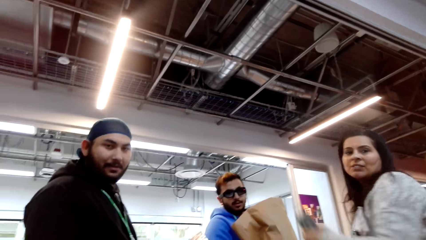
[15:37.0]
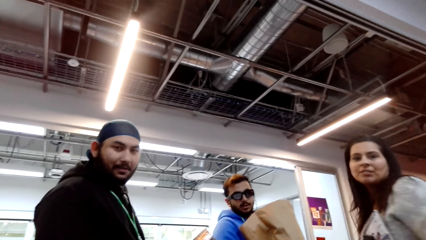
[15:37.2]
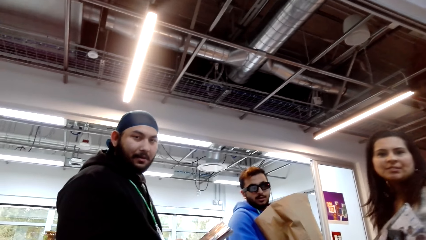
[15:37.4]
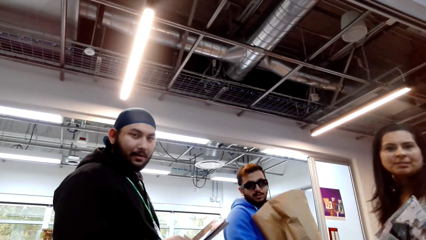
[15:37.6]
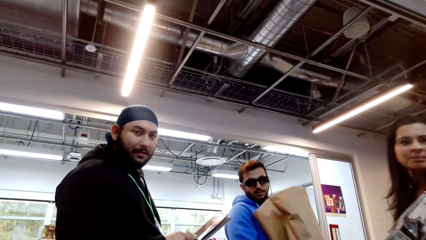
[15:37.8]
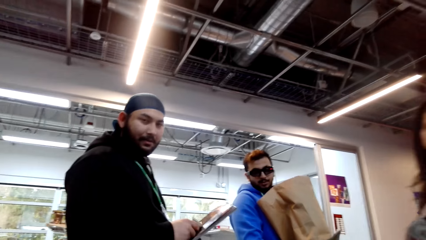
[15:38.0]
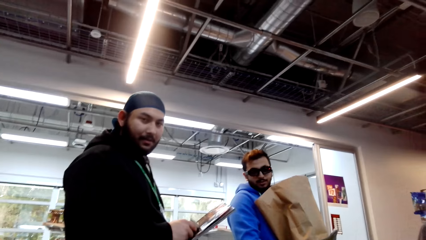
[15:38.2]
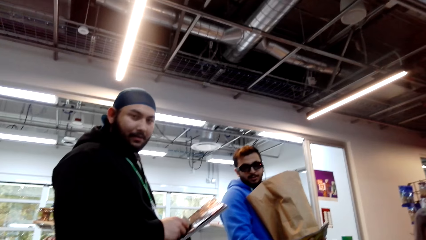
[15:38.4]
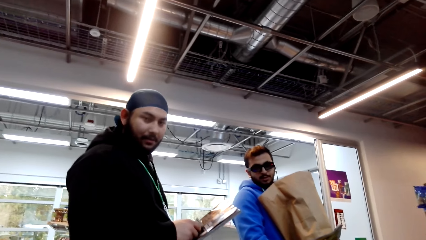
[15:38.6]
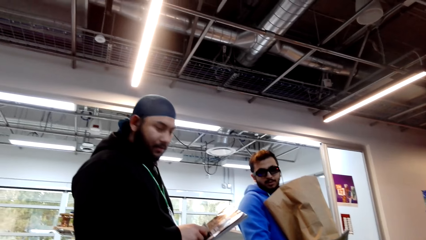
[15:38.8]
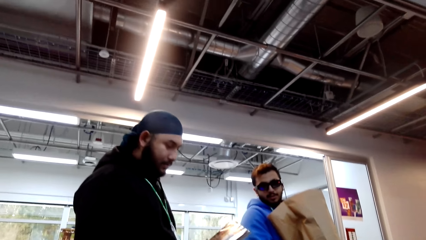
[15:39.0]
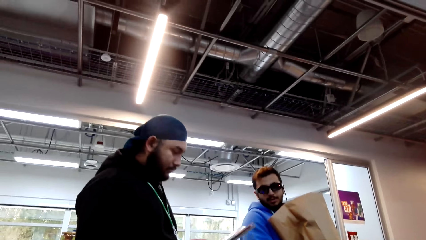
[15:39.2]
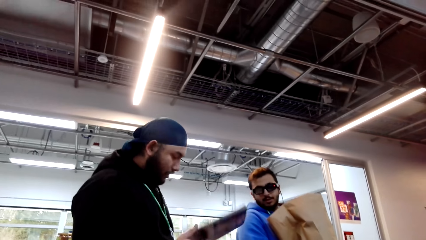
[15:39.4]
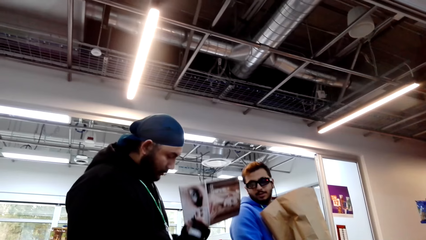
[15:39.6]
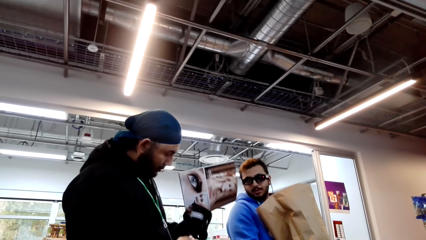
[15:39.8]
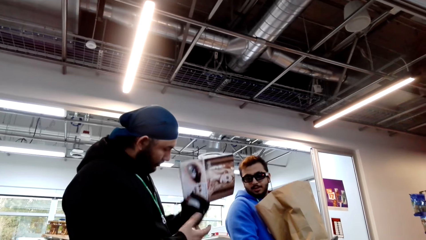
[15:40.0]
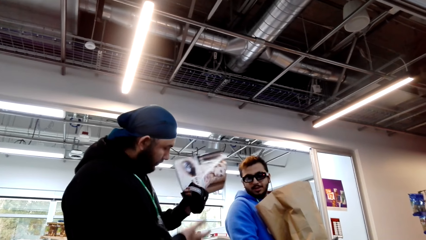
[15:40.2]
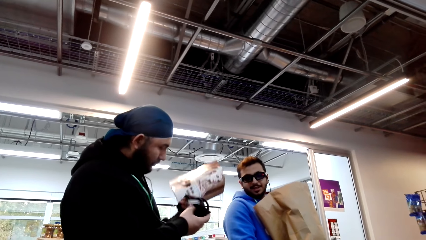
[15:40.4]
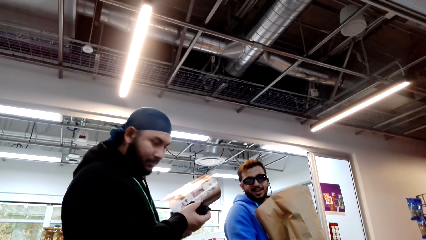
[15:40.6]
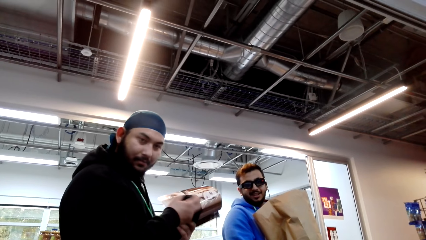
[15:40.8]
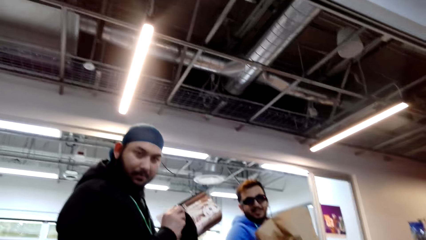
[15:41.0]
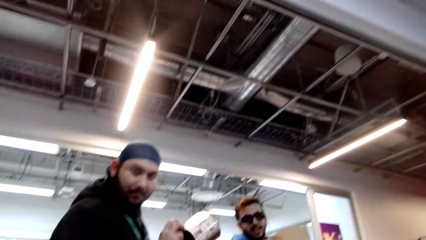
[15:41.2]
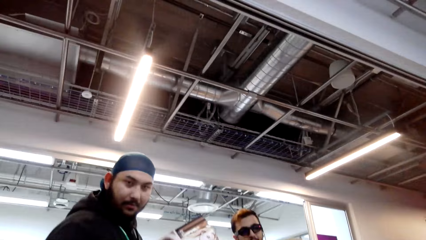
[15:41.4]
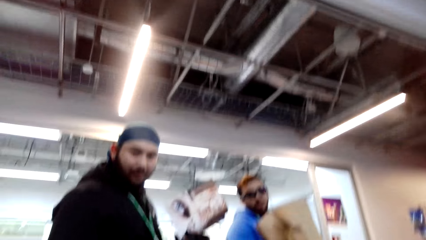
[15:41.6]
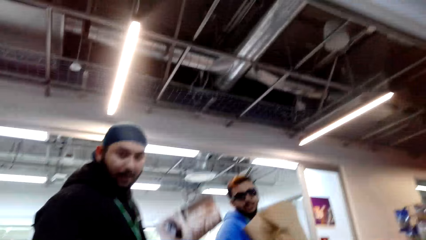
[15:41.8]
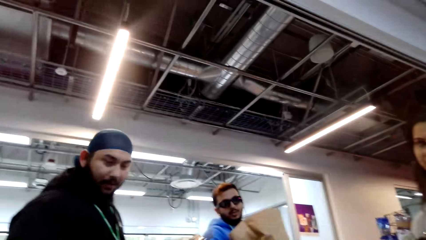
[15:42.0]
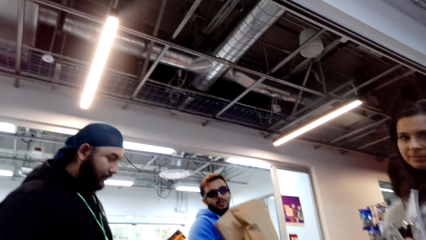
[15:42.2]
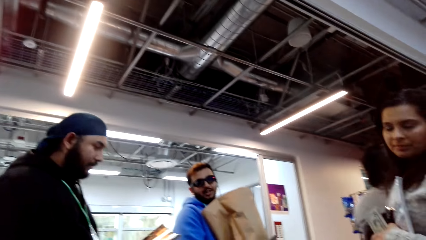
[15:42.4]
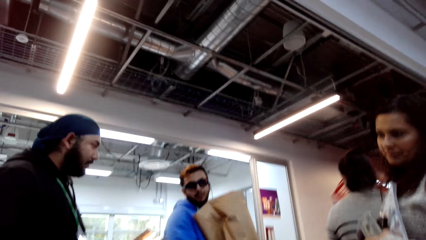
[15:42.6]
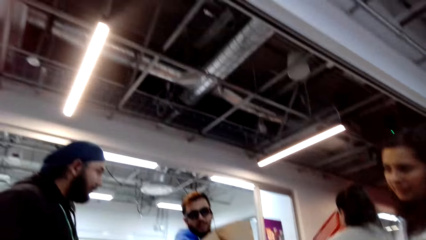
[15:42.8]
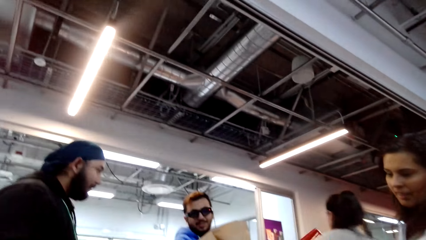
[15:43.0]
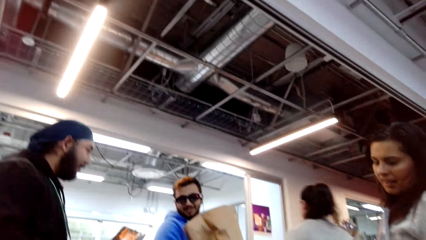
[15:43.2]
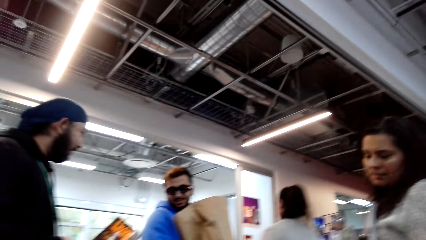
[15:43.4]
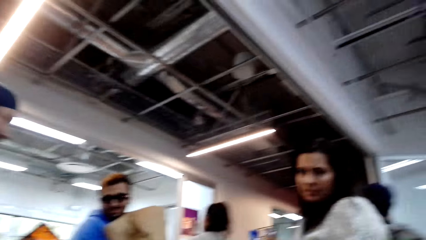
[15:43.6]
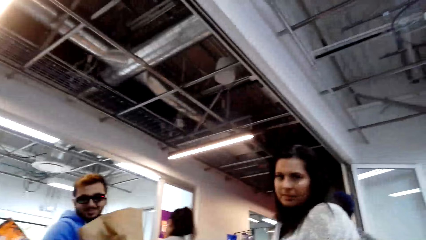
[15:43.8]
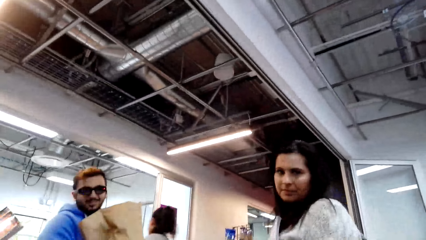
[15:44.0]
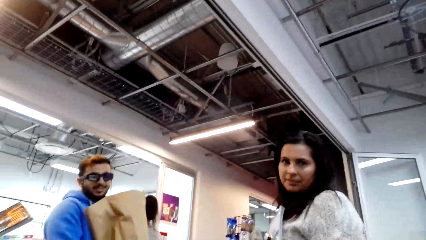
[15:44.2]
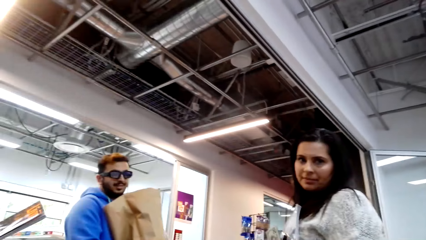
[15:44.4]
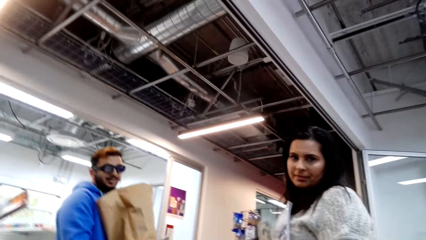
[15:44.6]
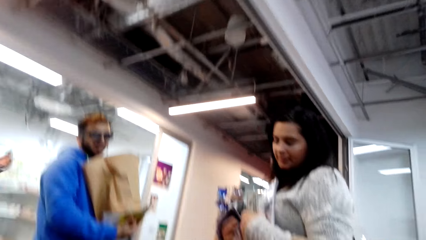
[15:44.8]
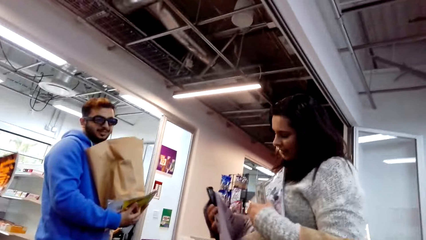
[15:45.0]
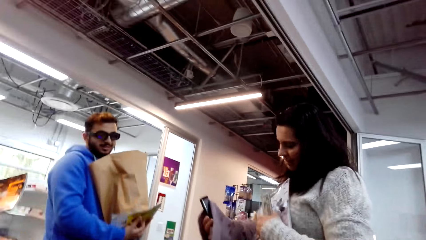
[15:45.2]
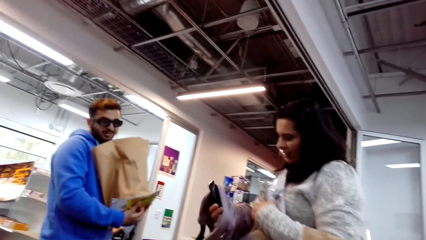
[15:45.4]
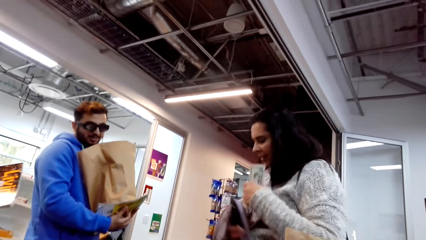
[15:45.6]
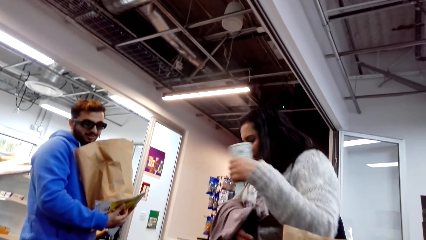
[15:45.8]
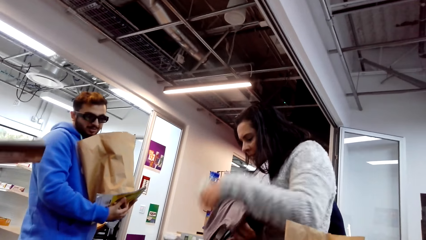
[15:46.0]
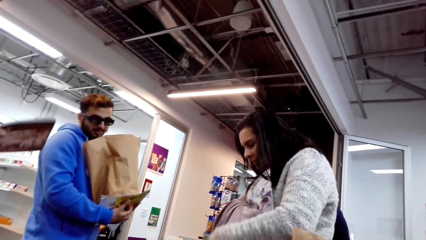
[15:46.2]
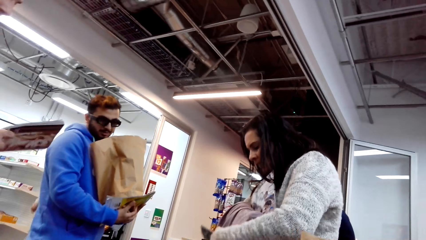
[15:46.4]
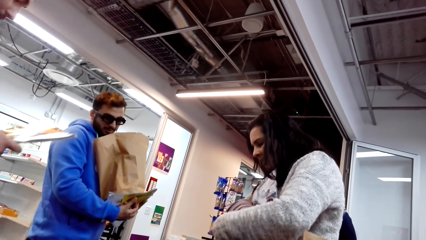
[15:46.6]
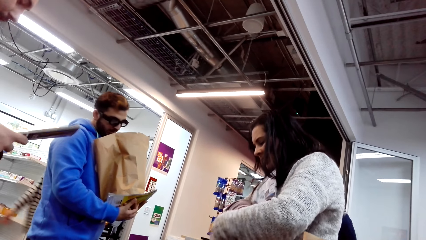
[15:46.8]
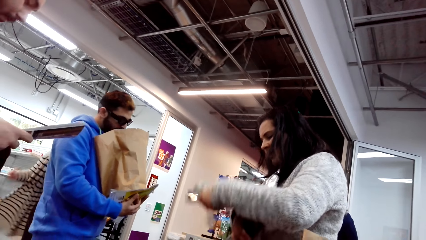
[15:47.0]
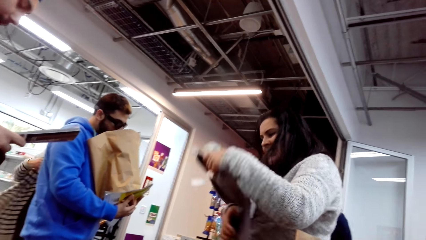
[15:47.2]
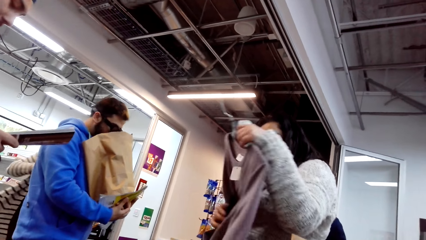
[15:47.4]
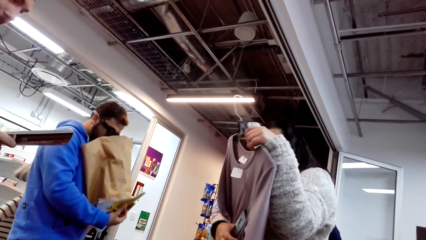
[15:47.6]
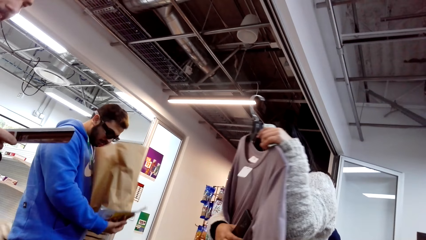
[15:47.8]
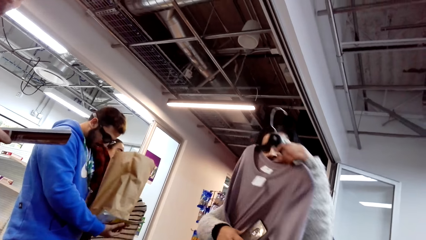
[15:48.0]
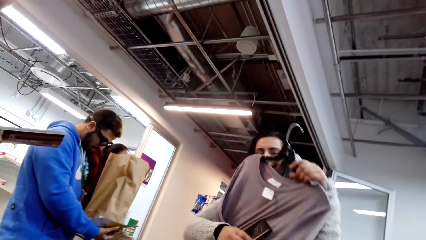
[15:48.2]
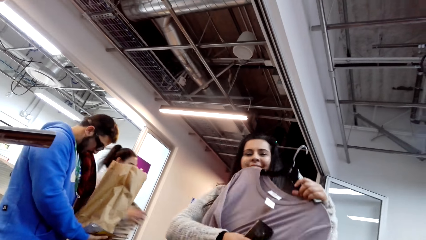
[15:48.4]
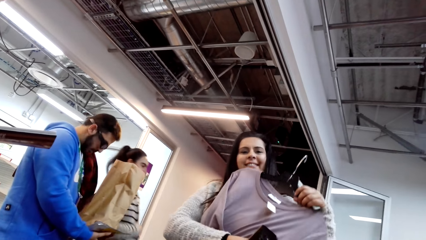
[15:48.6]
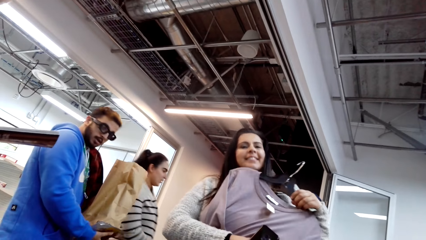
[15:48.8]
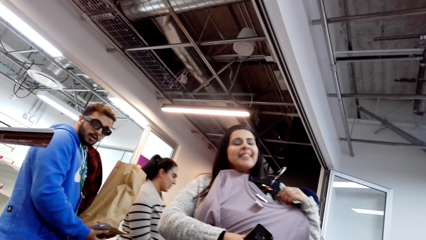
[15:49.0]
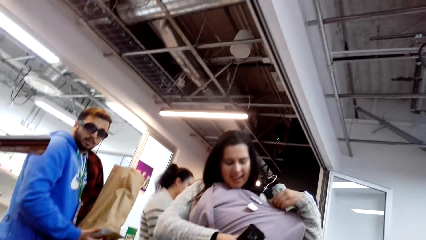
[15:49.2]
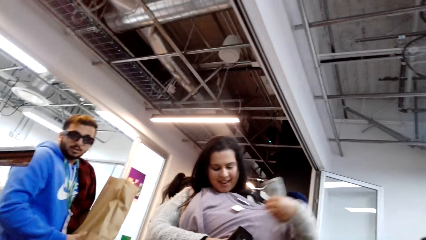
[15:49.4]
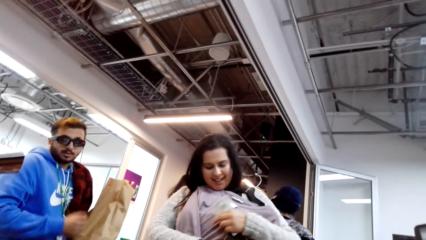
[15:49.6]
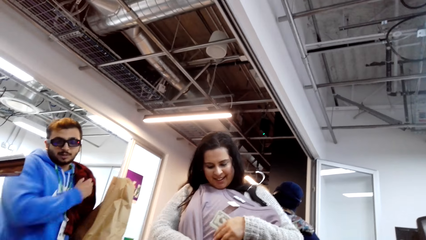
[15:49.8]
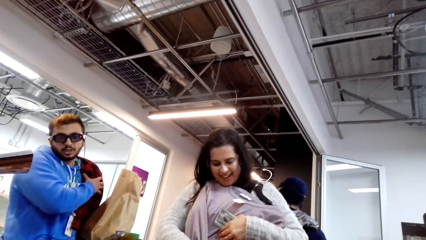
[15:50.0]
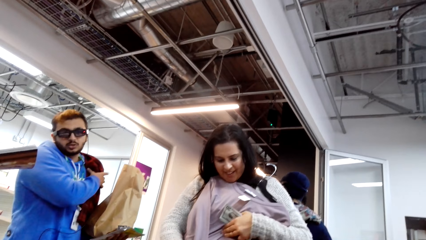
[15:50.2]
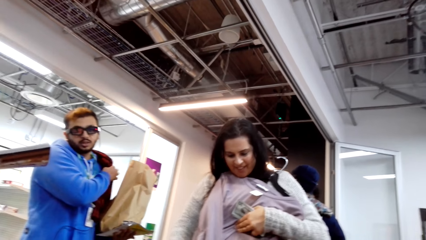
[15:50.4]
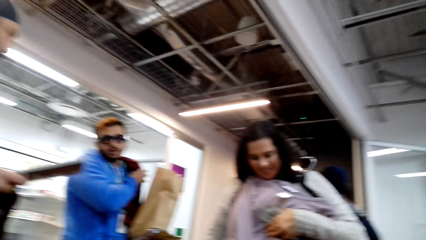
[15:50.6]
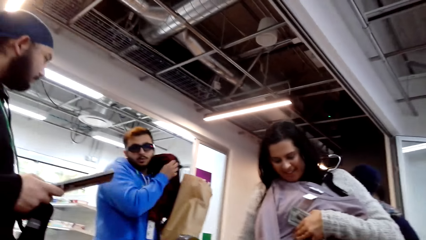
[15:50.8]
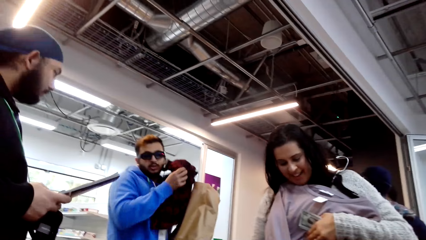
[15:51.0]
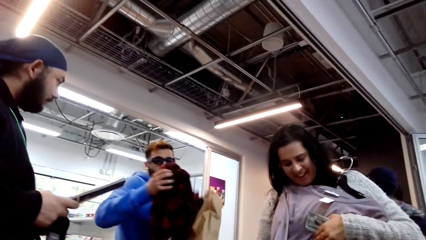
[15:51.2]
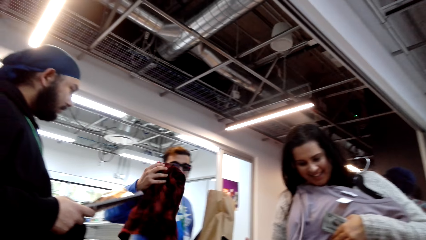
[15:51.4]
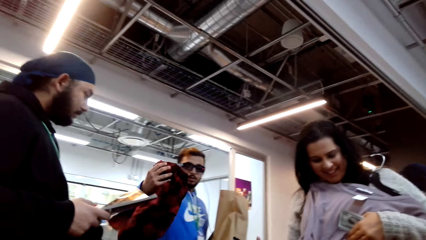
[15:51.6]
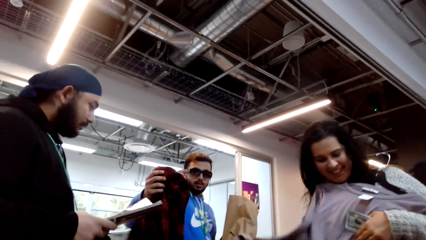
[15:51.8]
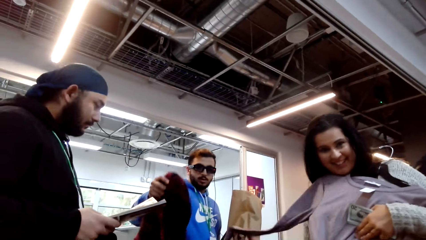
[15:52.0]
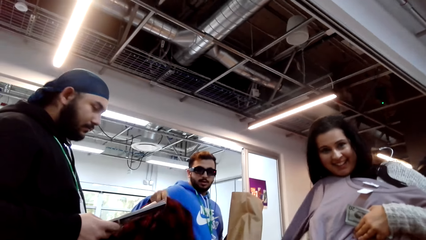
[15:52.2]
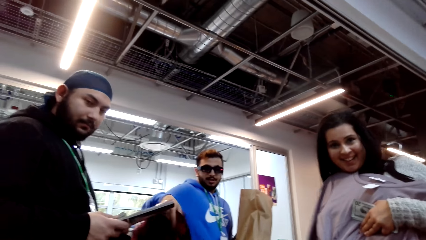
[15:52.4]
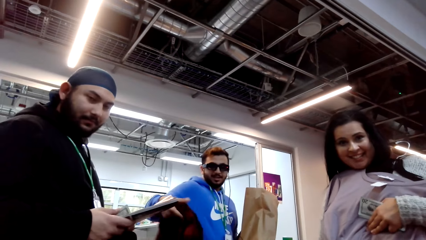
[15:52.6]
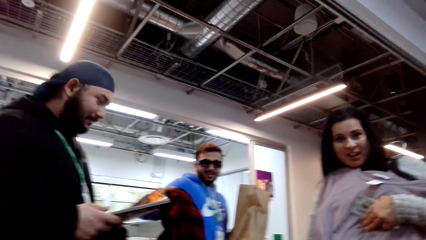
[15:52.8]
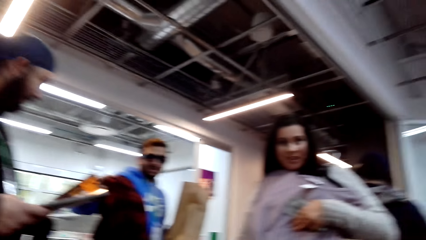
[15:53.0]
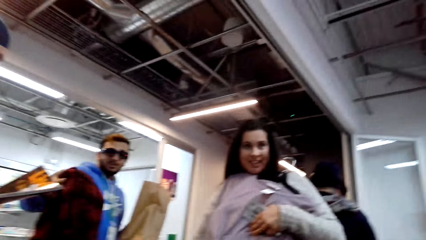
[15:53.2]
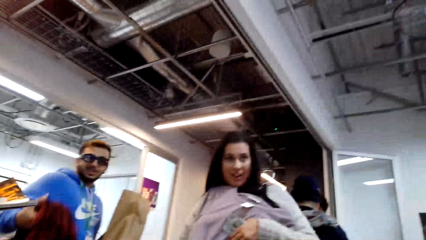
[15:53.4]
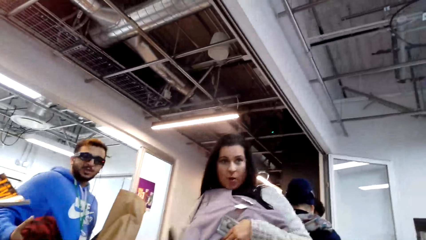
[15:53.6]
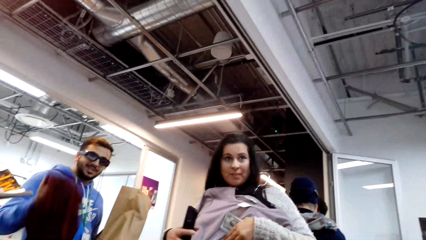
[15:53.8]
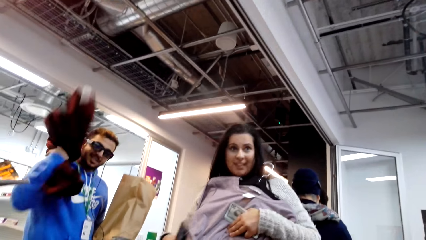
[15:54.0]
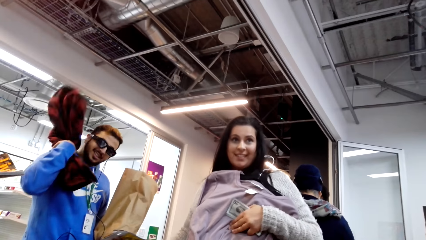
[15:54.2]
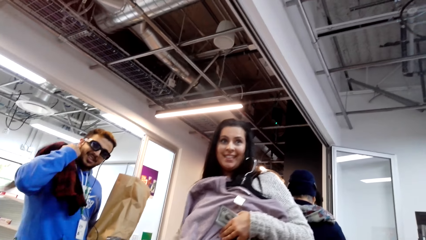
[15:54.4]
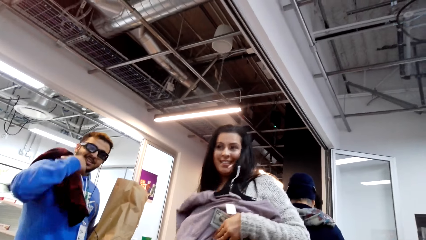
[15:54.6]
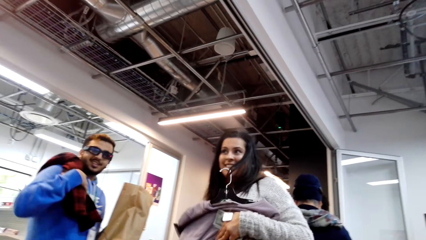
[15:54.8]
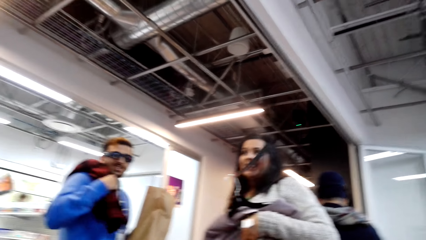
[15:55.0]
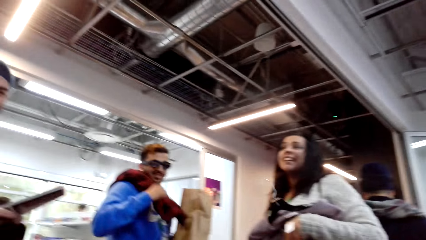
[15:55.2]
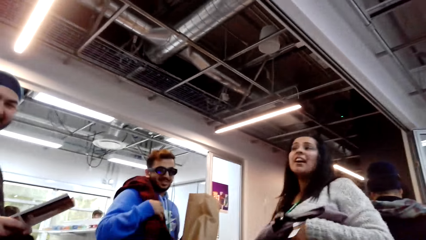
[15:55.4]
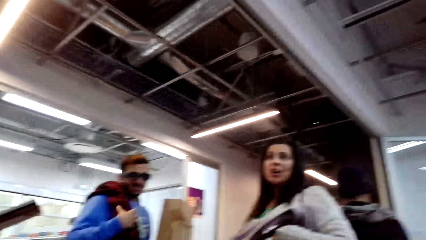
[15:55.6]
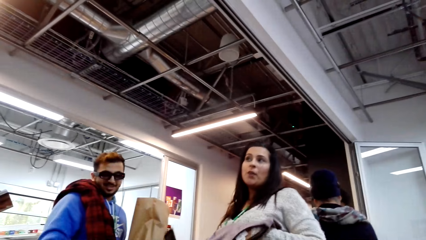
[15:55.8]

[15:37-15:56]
The camera wearer dialogues with a man. A woman talks to the camera wearer. The camera wearer dialogues with the woman. The man talks to the camera wearer. The woman talks to the camera wearer.
